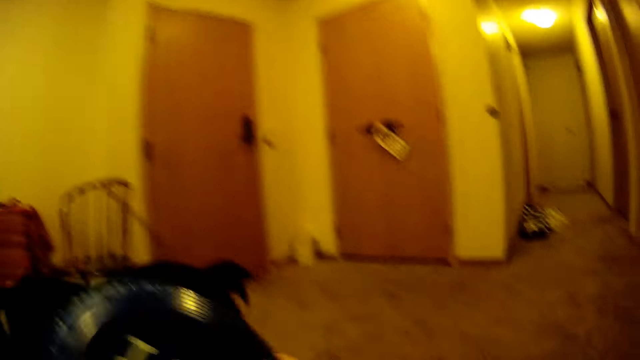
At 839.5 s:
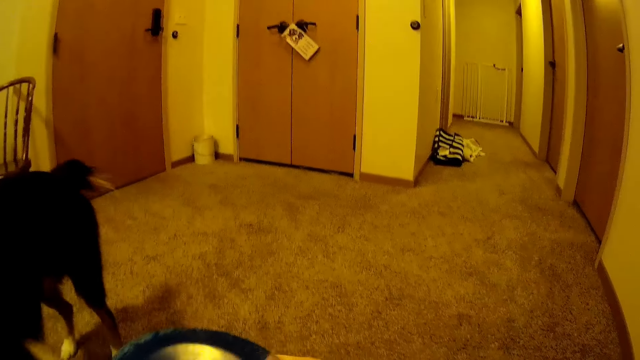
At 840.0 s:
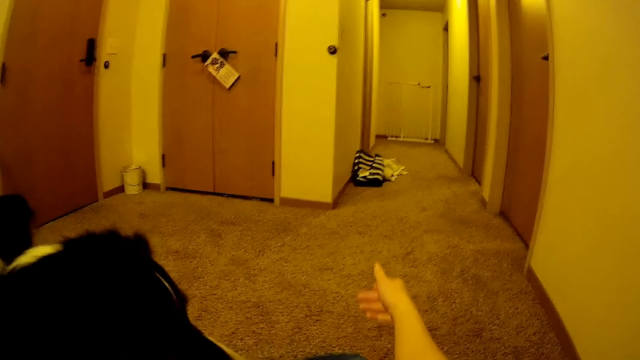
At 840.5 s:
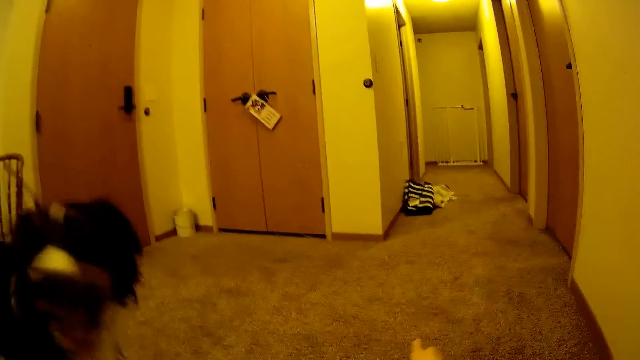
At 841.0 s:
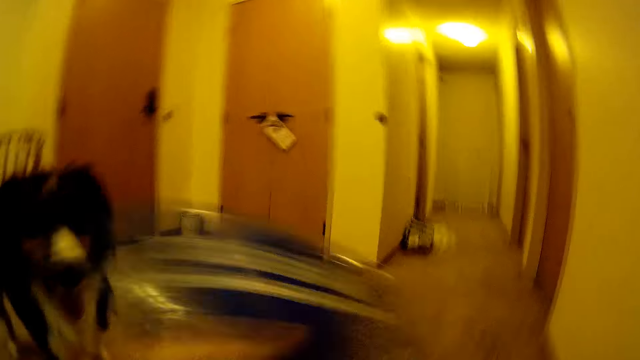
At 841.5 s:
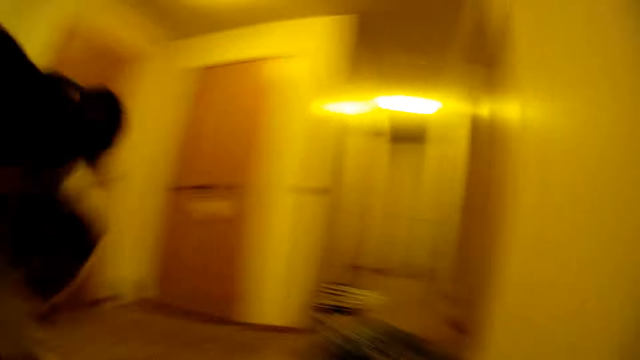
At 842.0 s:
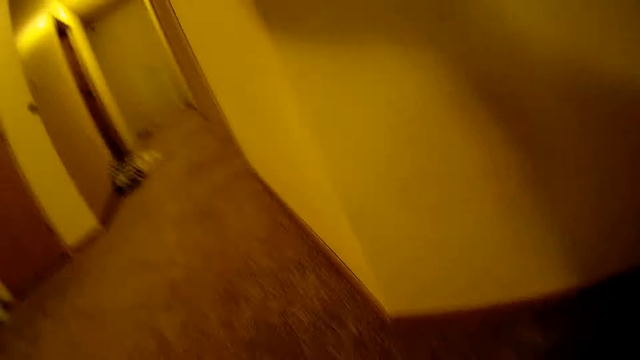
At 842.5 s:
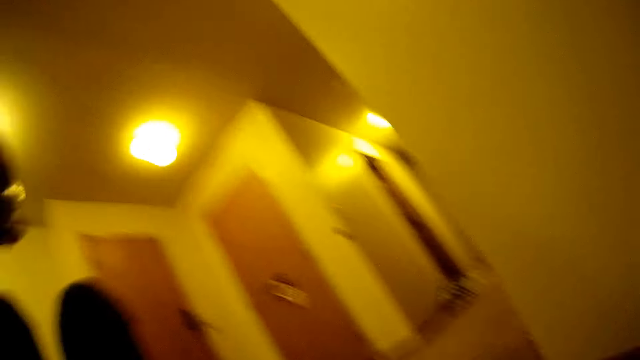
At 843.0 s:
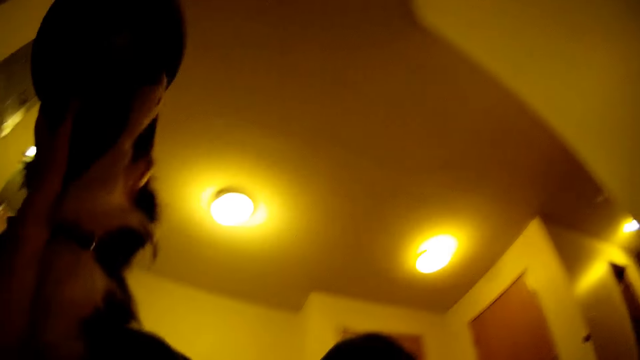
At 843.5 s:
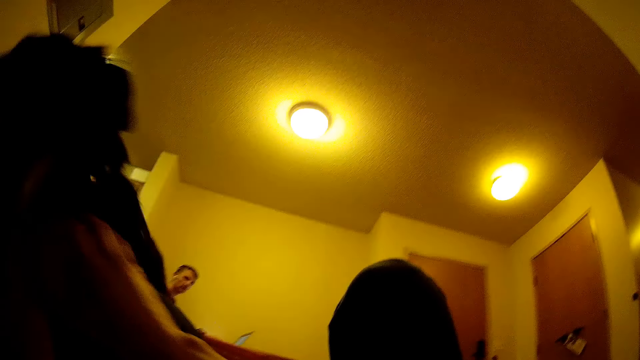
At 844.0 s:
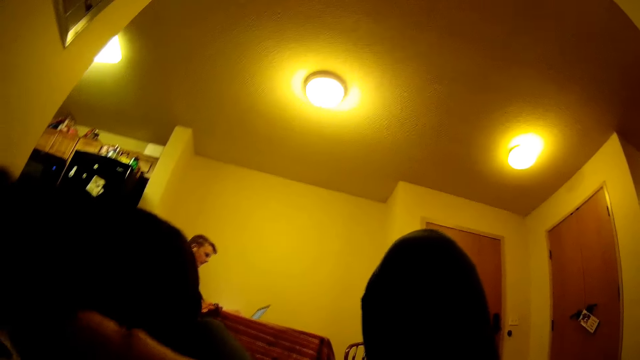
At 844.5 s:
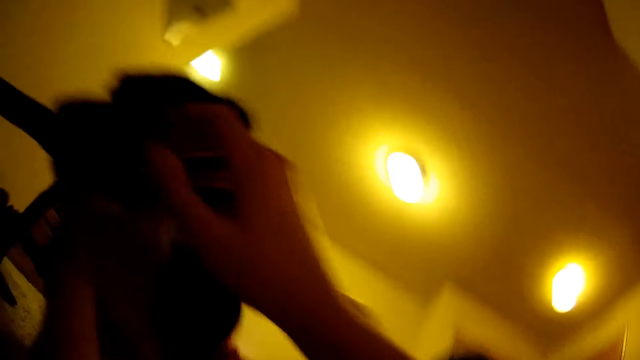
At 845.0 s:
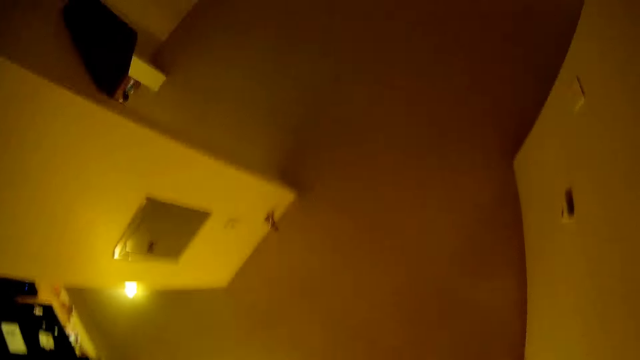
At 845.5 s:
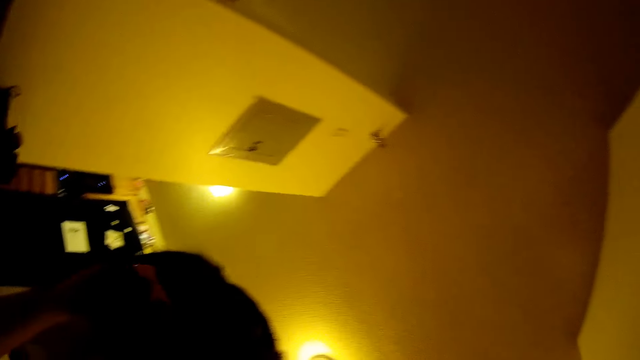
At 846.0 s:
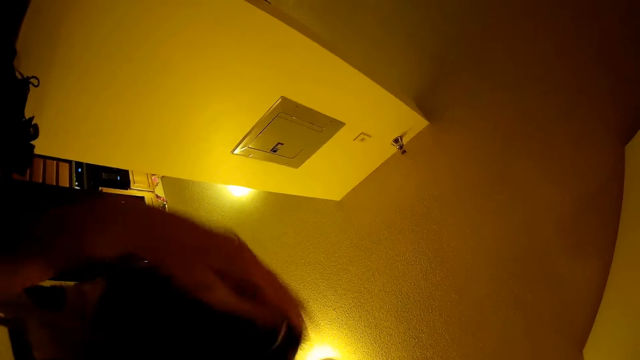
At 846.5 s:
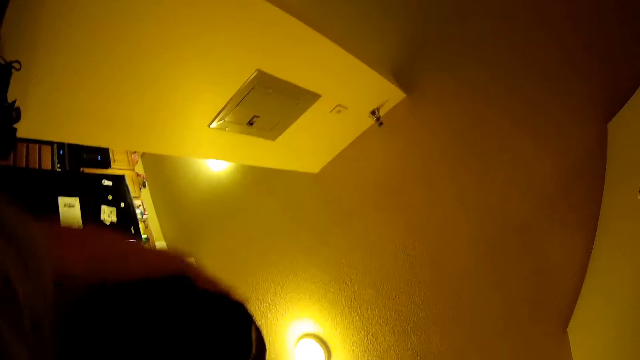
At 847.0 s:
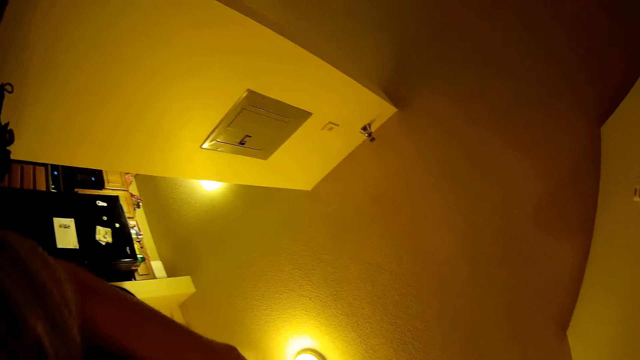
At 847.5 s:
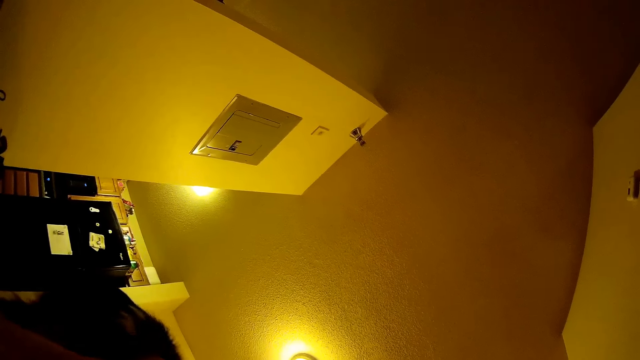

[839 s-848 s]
The camera wearer moves the disk down. They move the right hand. They play with the dog. They hold the dog.

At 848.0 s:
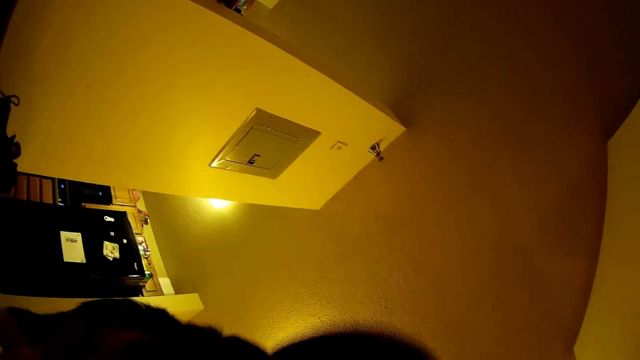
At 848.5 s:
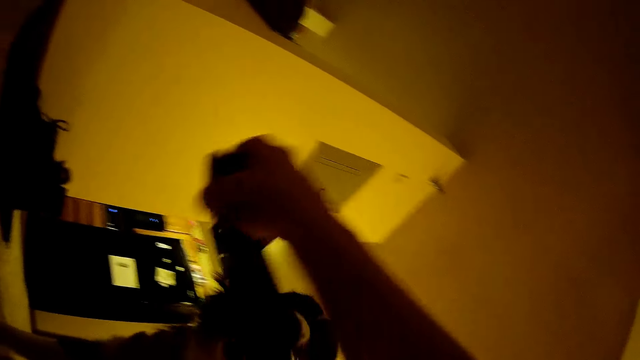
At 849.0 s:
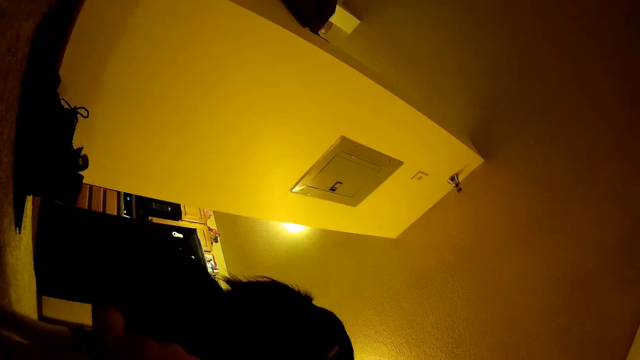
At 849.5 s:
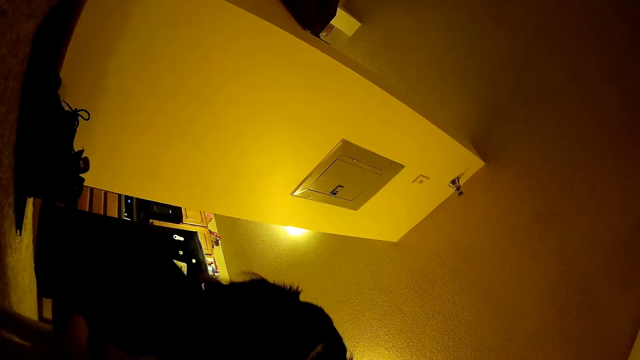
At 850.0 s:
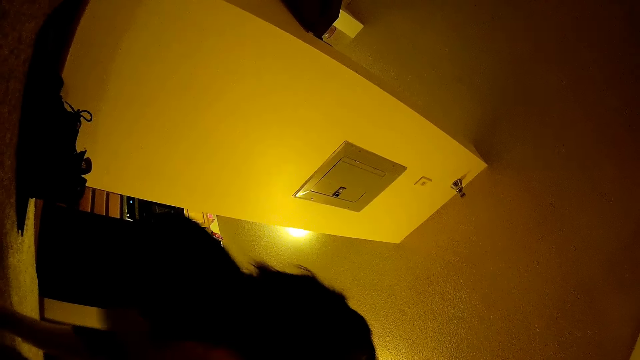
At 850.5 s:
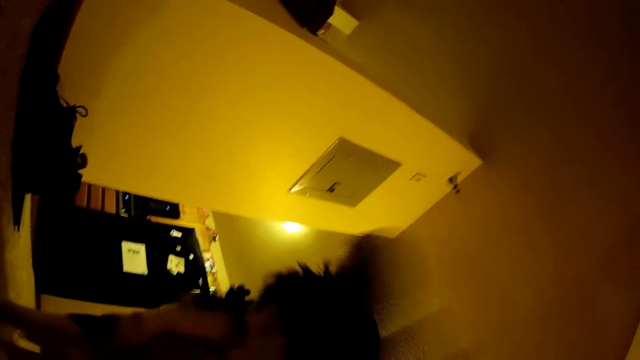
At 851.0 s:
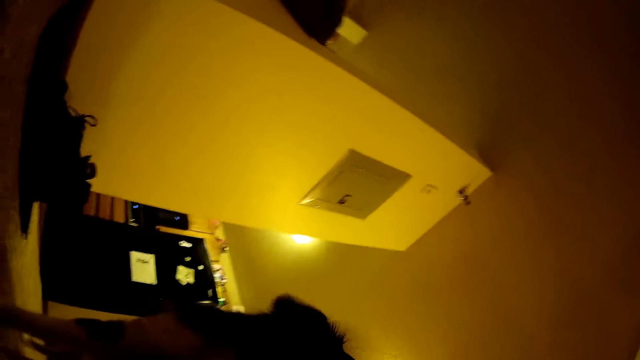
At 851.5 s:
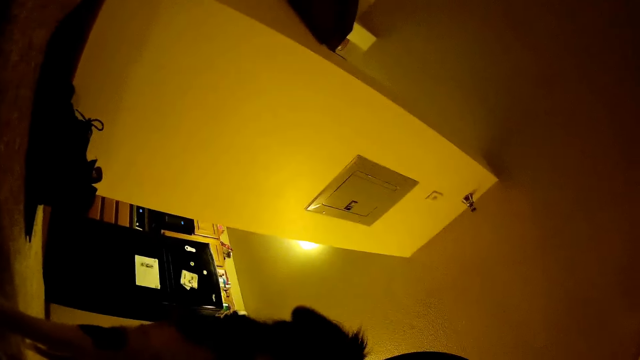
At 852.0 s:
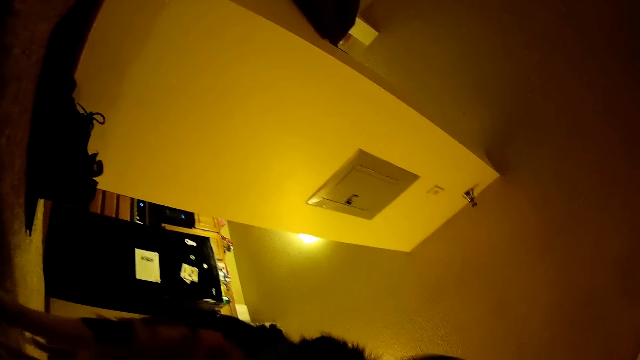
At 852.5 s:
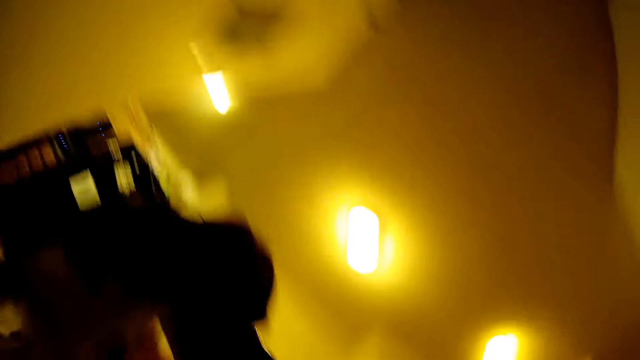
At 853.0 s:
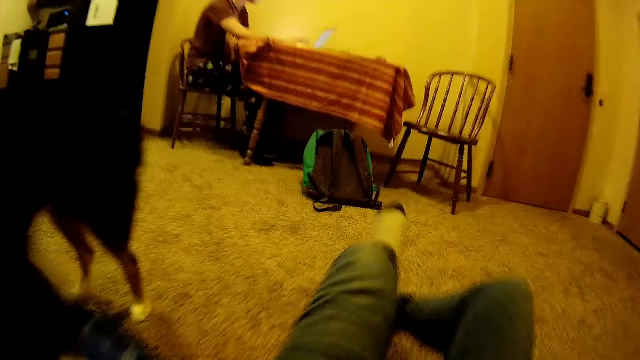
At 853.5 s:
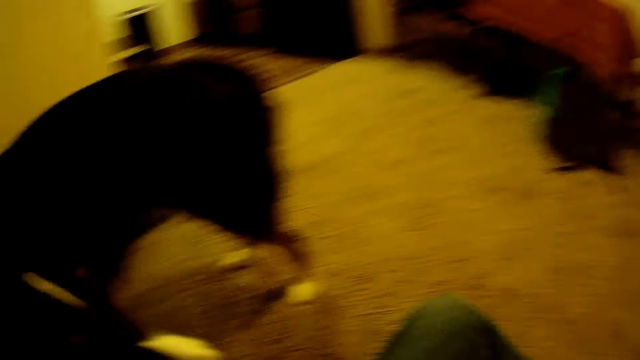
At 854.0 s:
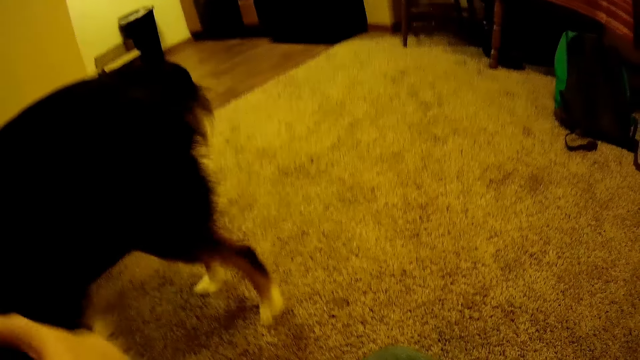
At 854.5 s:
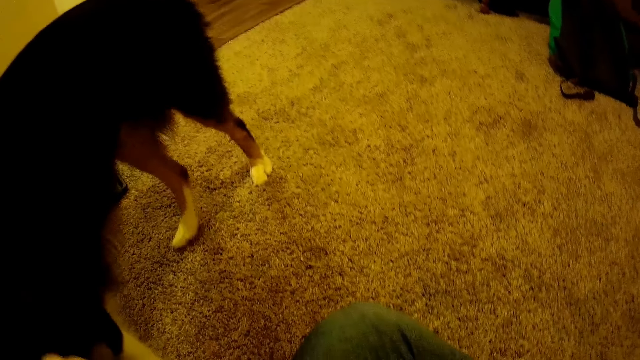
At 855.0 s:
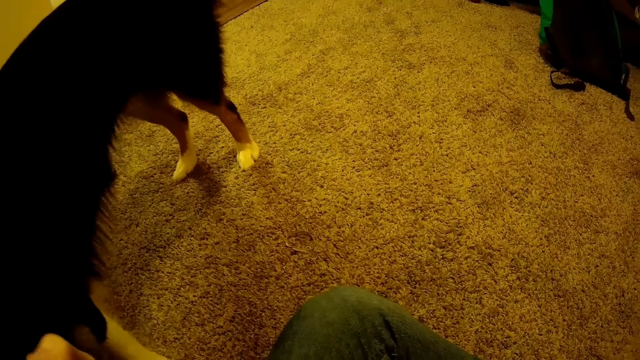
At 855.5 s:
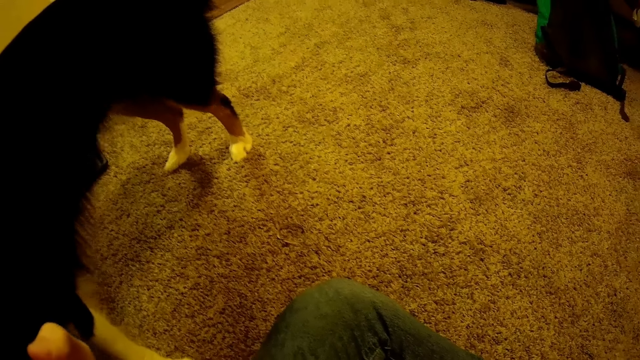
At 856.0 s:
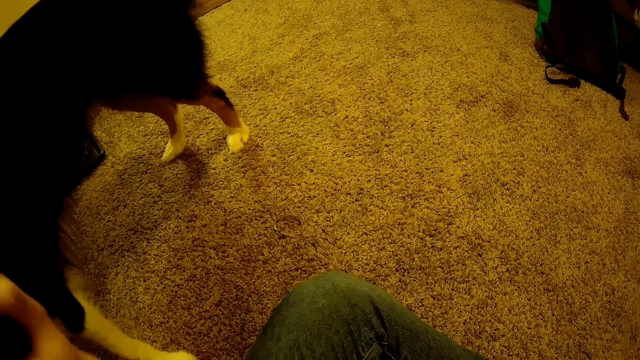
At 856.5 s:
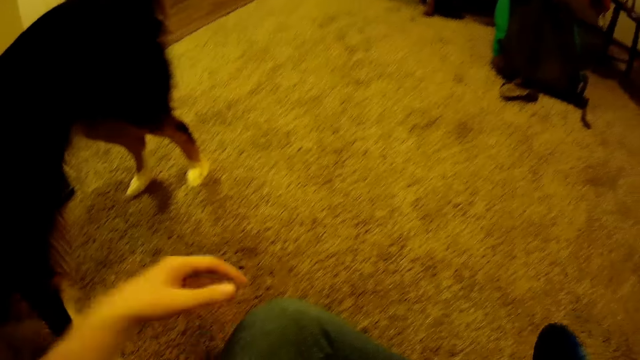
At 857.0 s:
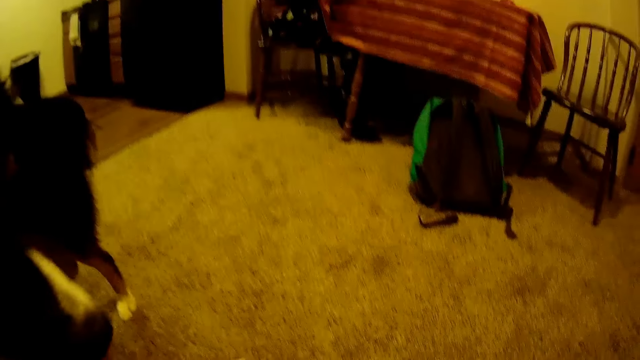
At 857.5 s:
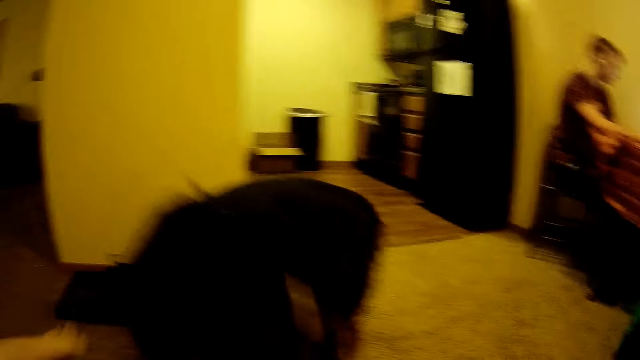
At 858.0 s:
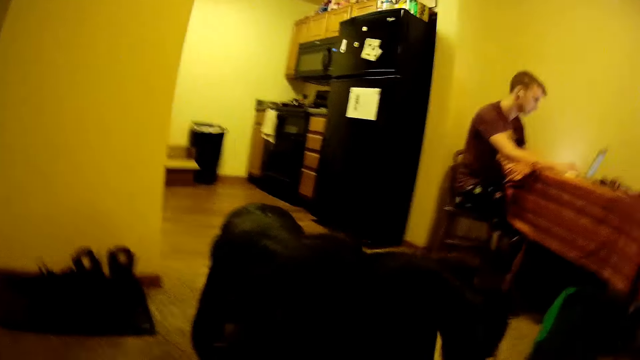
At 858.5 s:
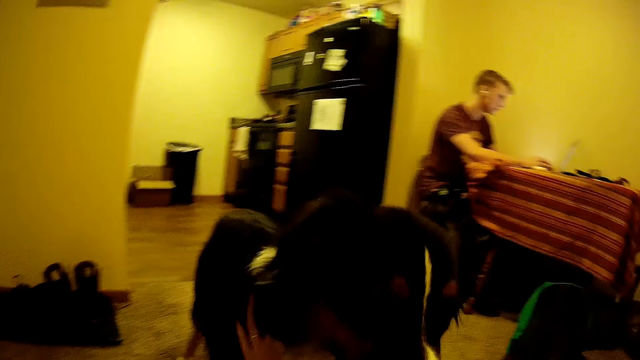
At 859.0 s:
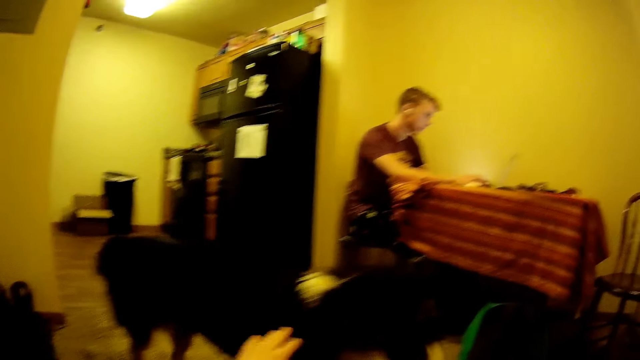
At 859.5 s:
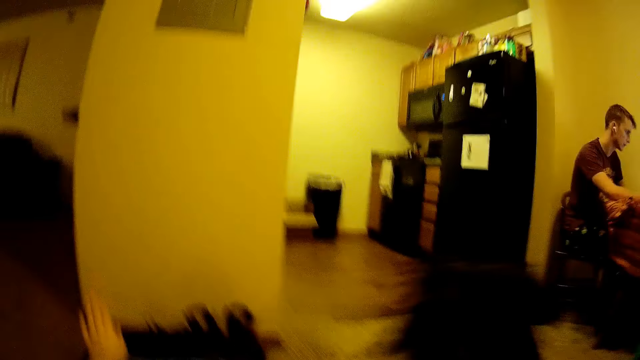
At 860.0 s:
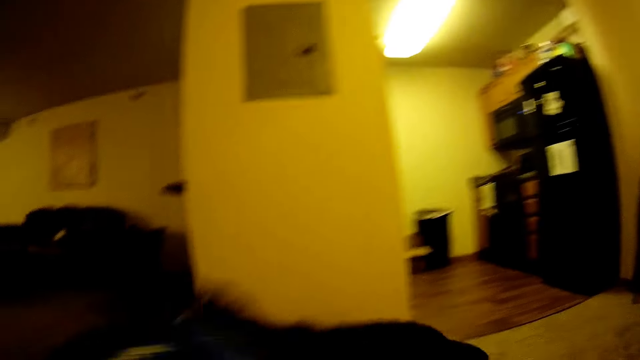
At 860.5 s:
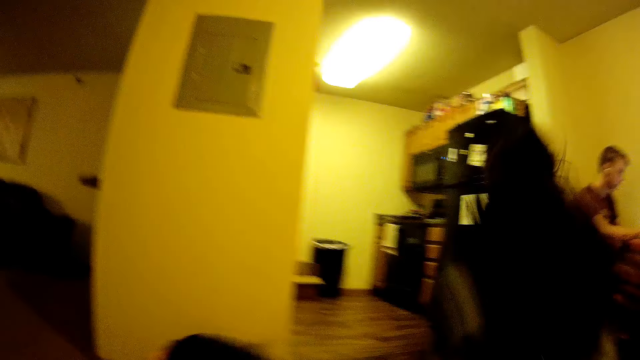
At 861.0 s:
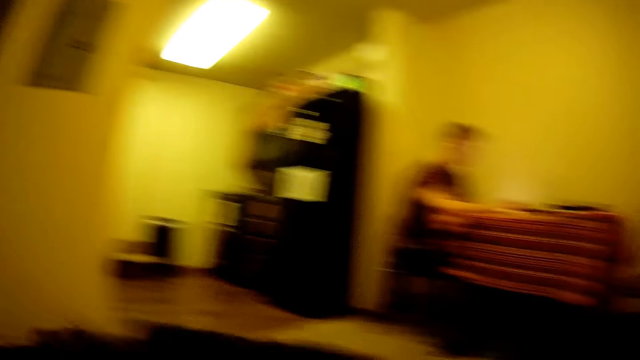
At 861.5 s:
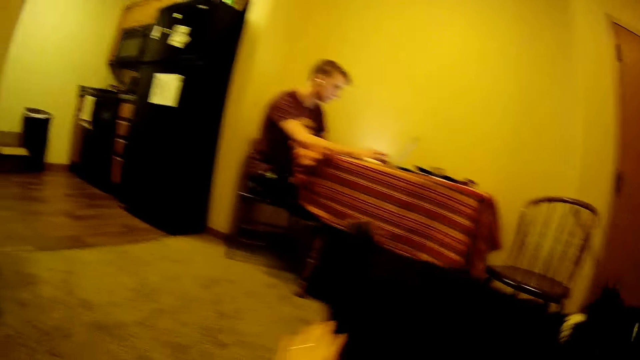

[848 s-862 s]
The camera wearer moves the disk. They pull the disk. They move the leg. They hold the dog. They move a hand forward. They move the left hand. They push the dog. They move a hand. They move the plate.
